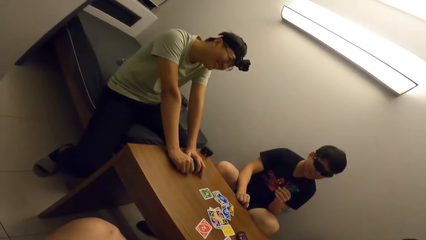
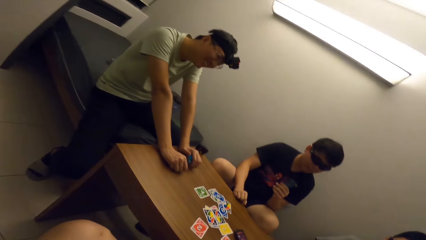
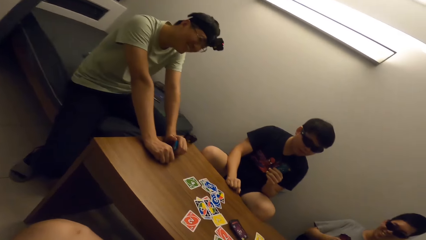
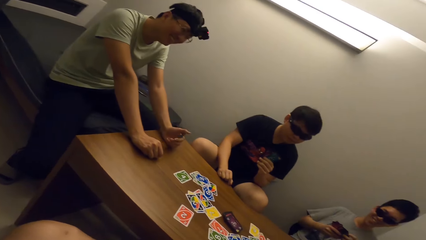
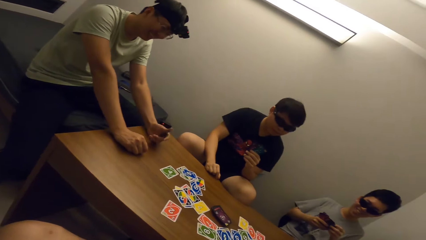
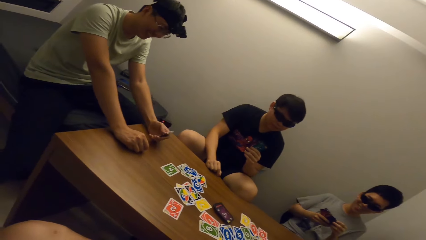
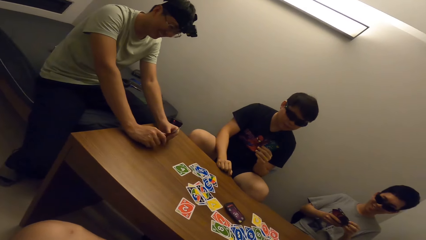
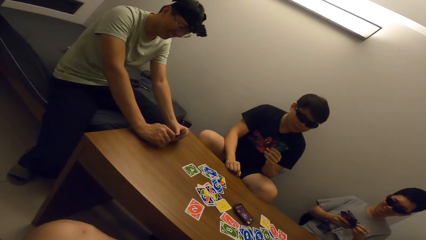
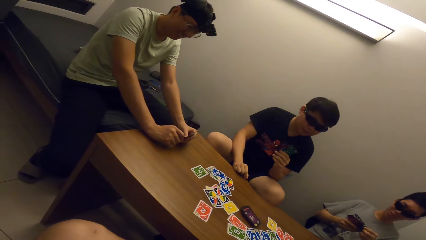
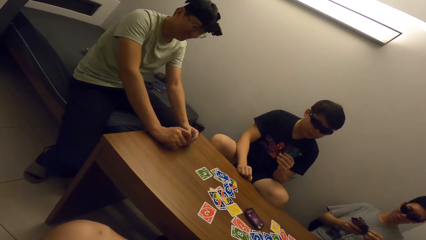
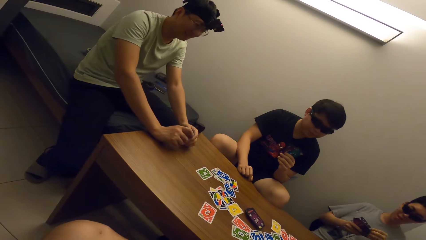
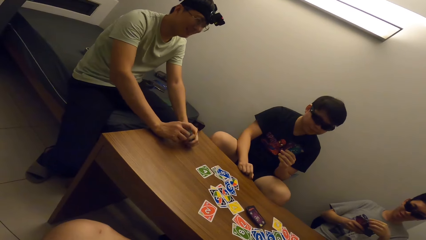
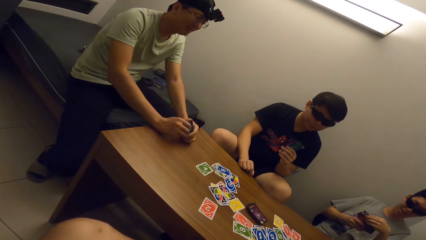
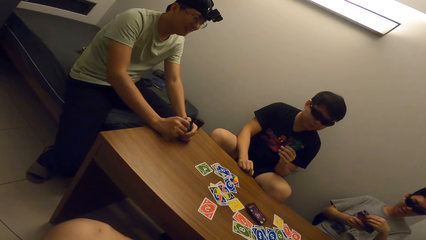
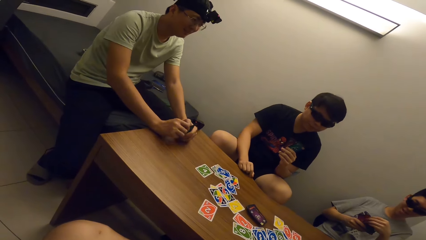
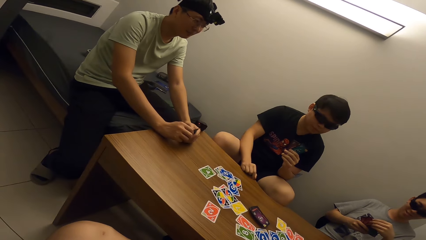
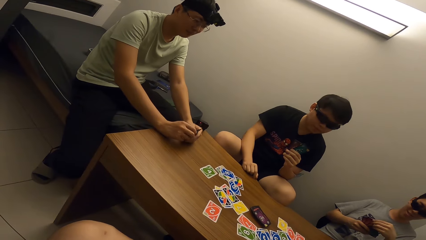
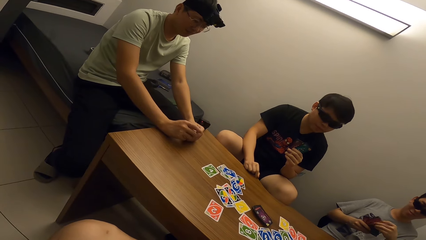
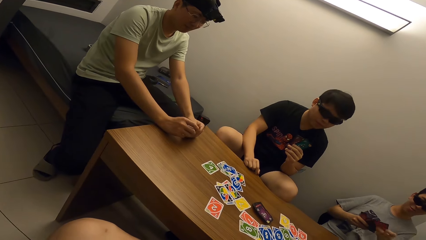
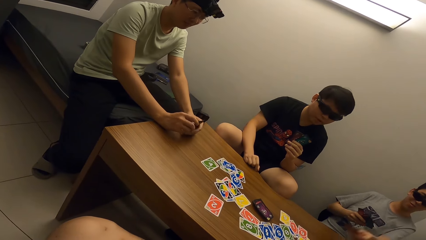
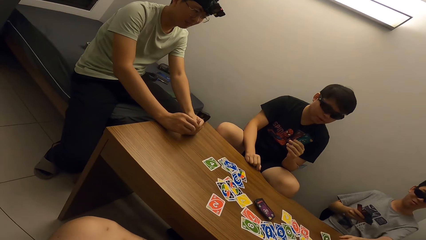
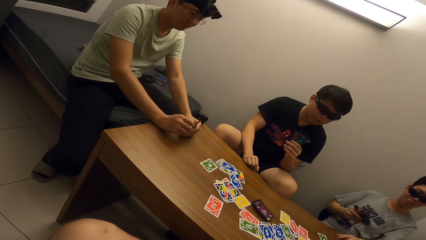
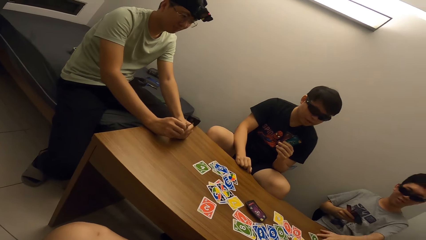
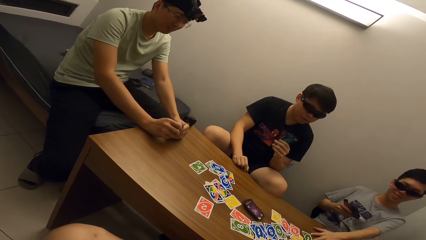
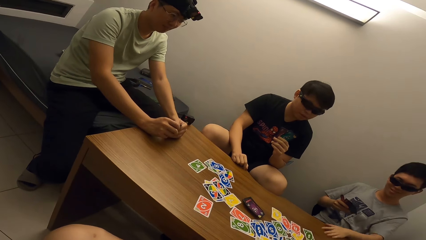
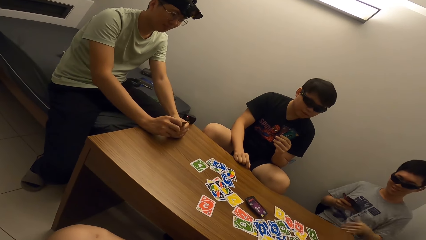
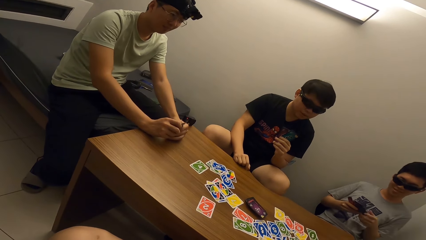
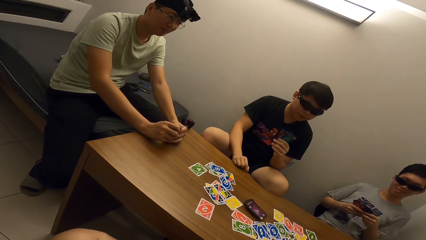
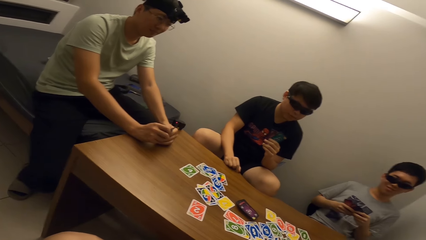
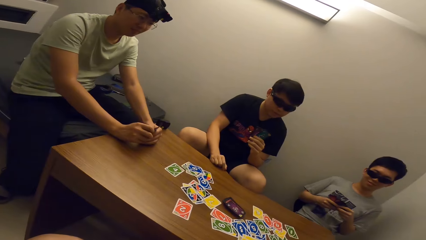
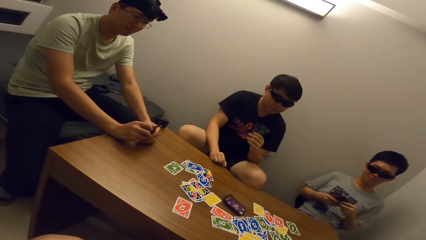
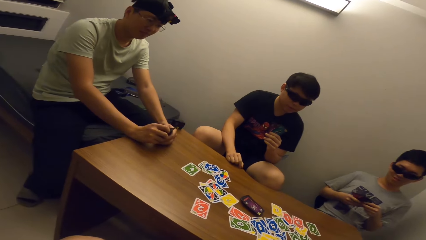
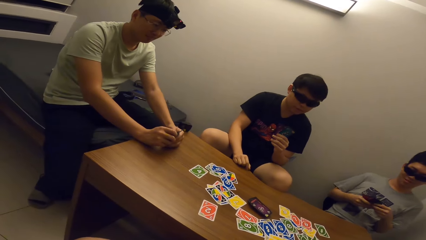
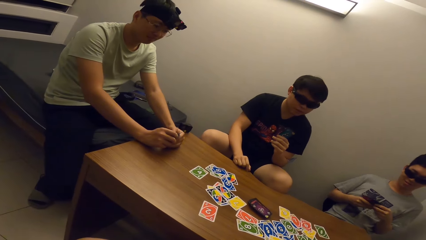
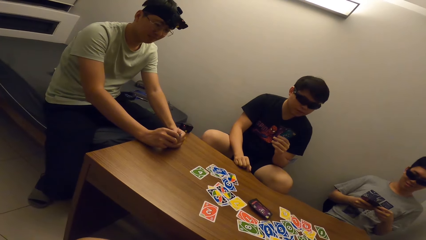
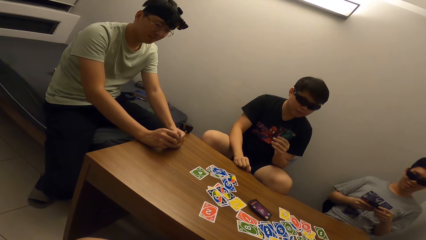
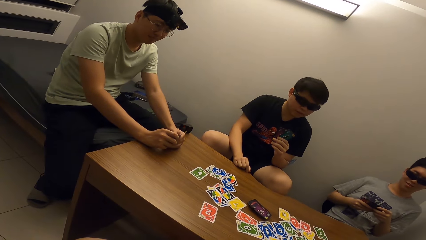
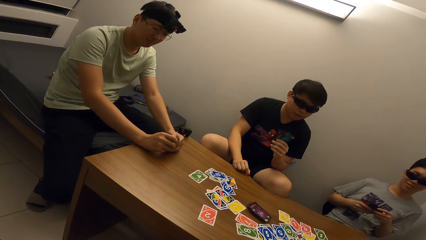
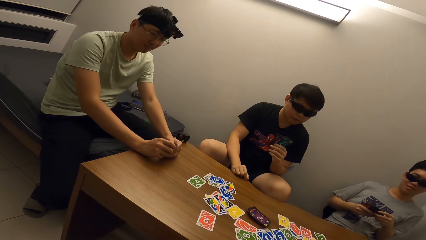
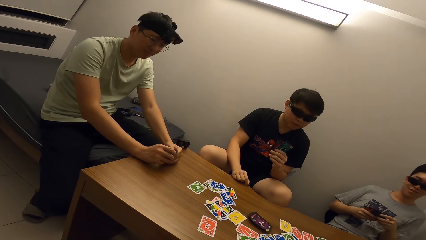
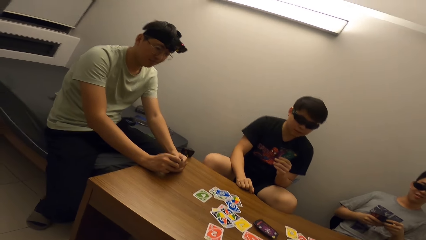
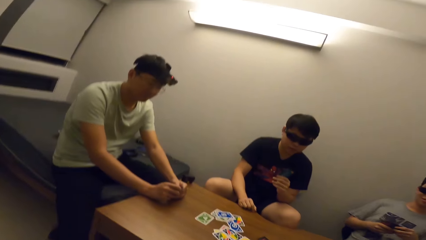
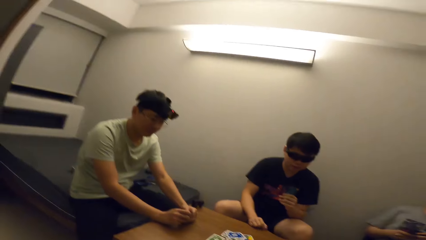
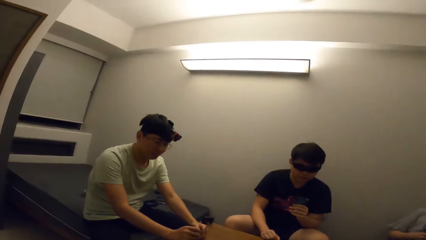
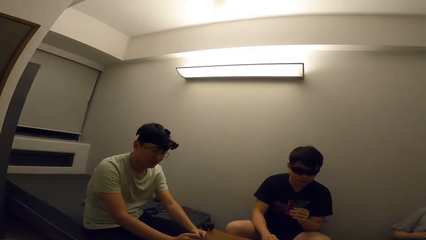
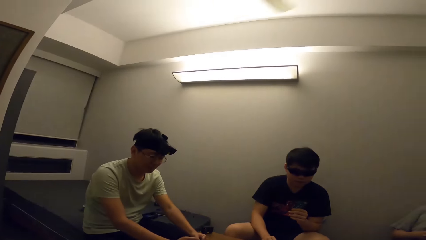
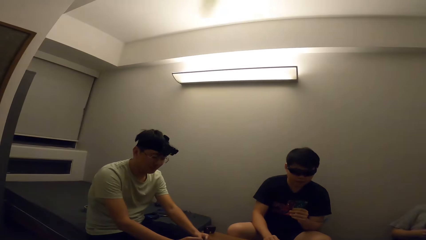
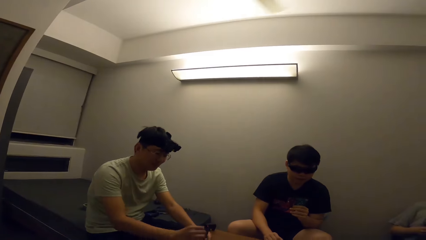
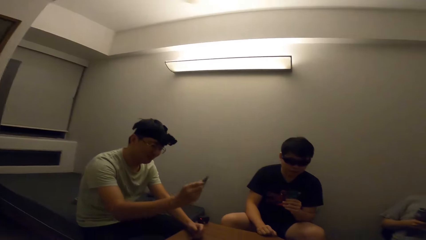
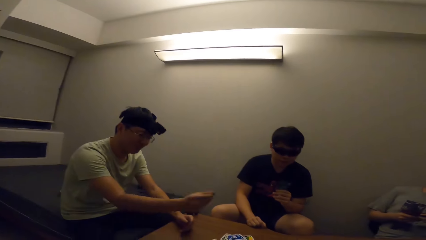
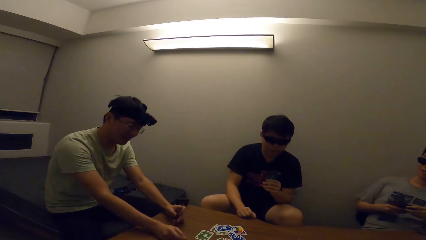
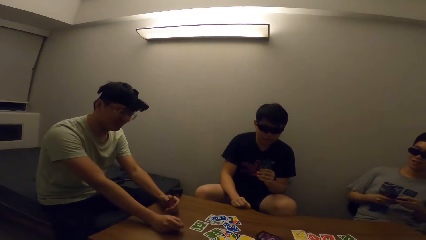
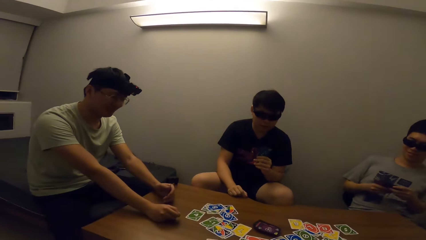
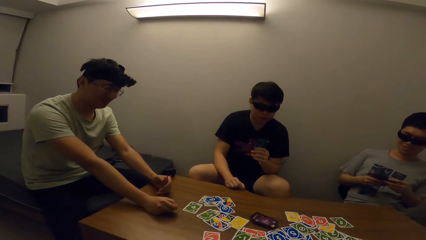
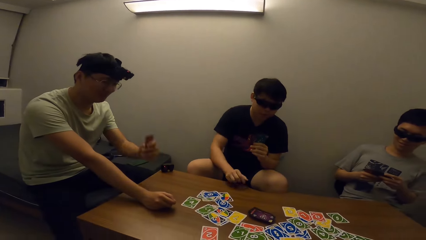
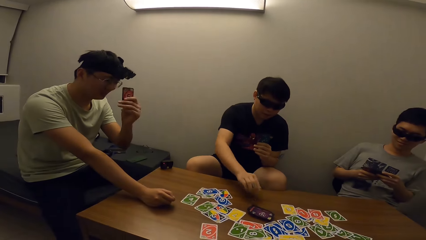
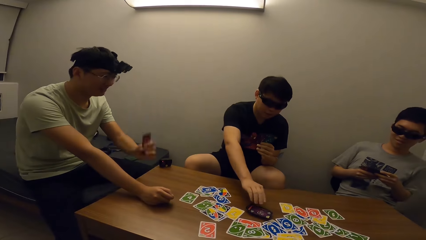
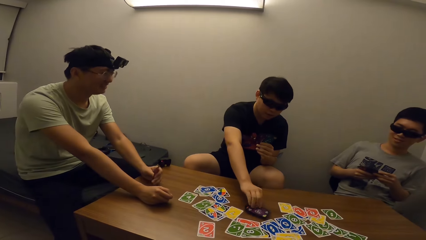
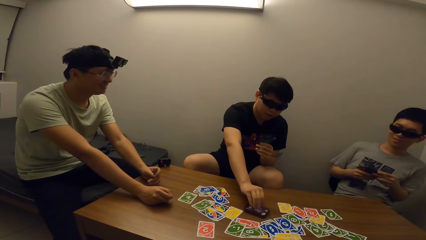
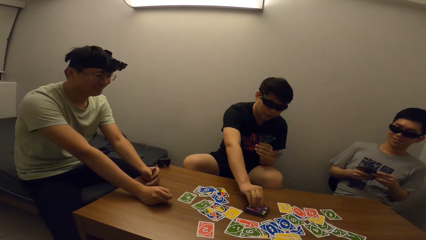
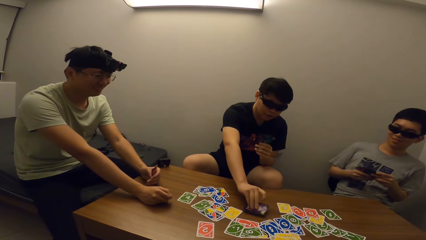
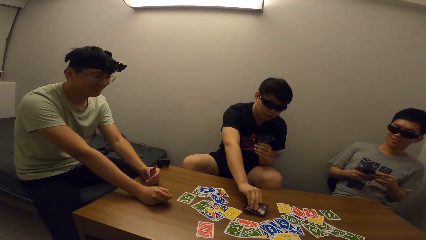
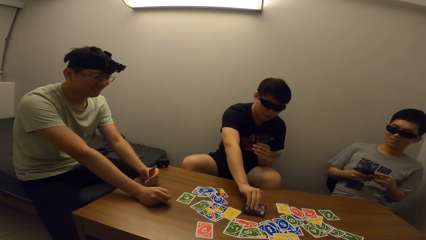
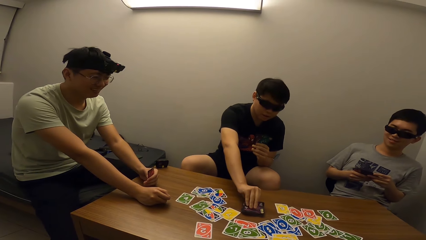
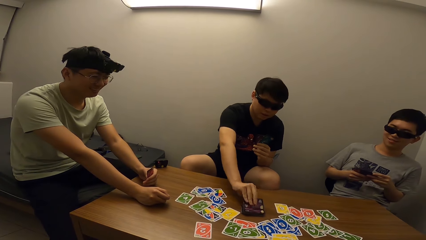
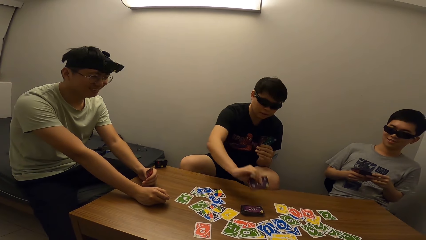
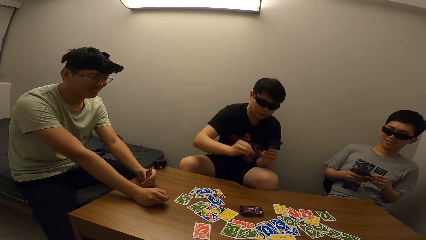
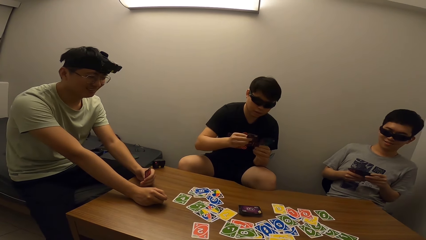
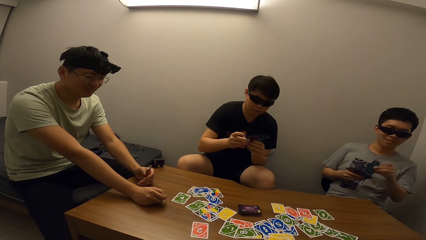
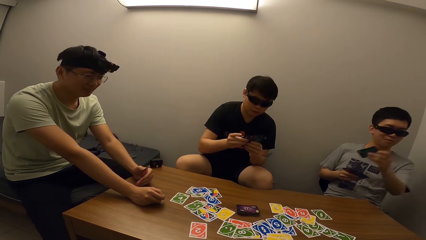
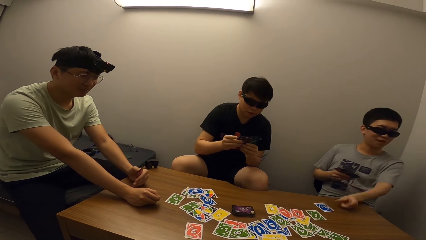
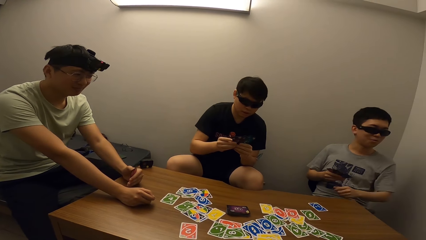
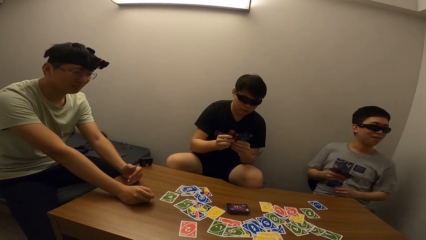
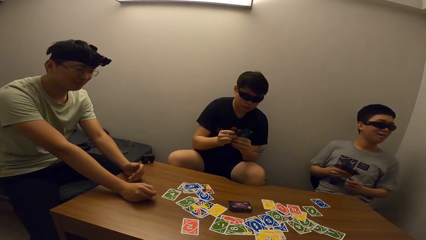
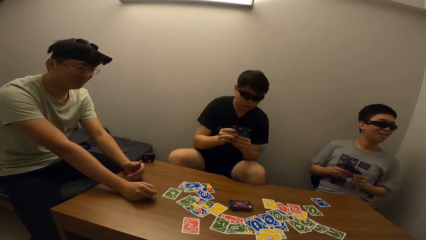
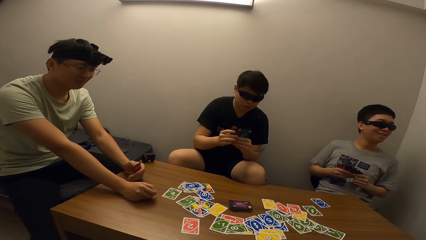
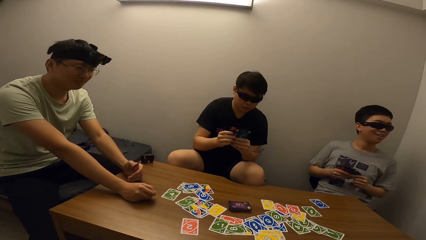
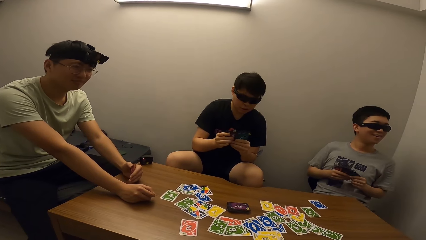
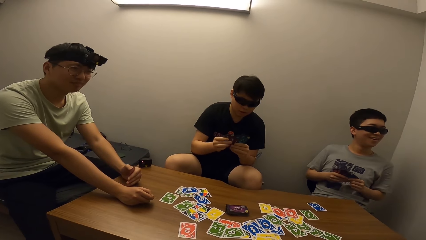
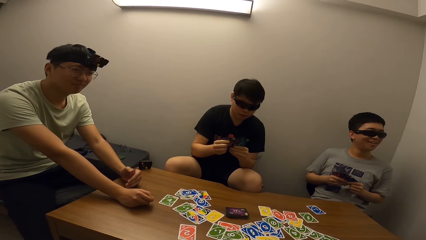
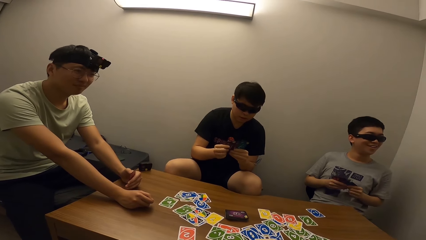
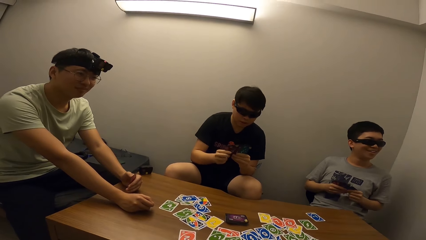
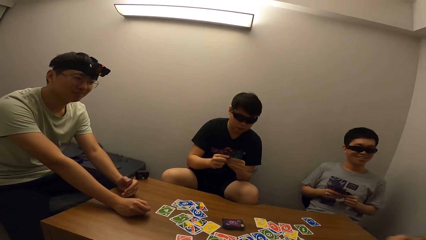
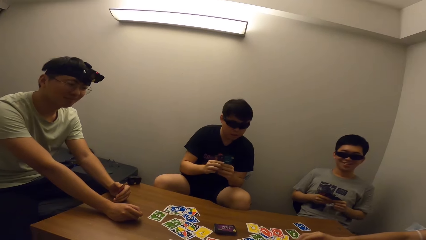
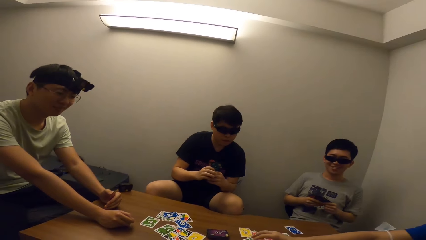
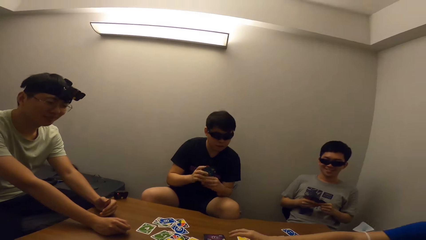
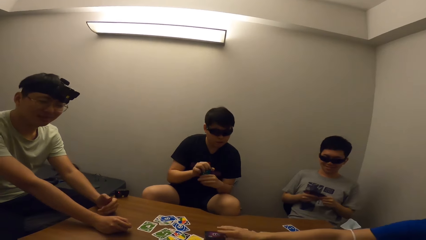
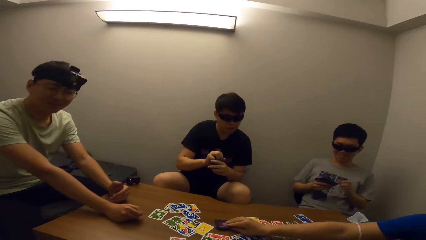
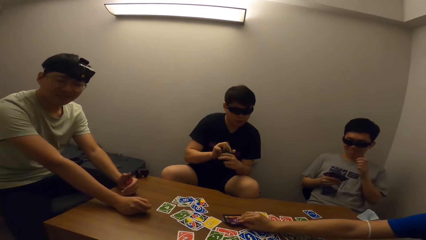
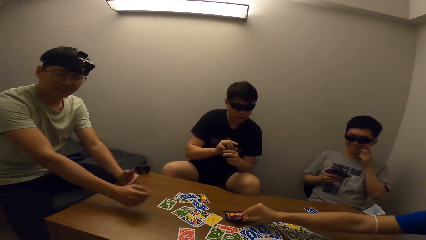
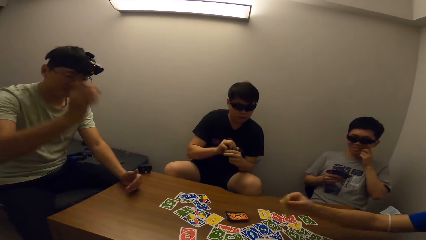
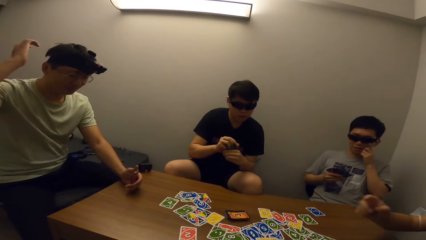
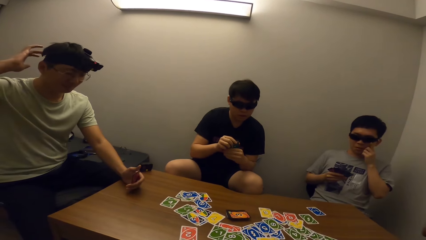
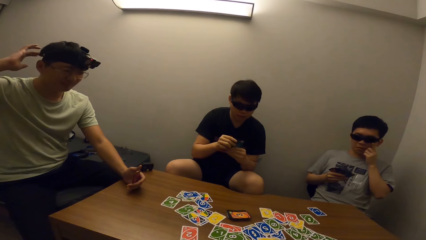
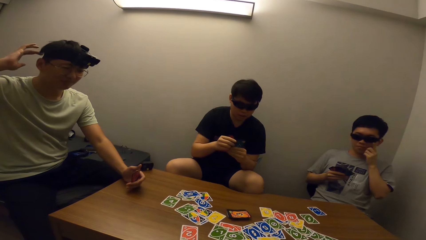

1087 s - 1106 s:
The camera wearer stares at a man. Another man drops a card. A third man picks a card.
